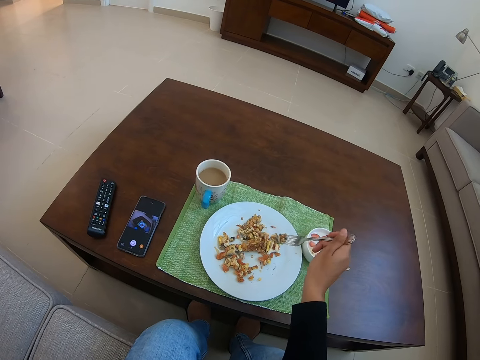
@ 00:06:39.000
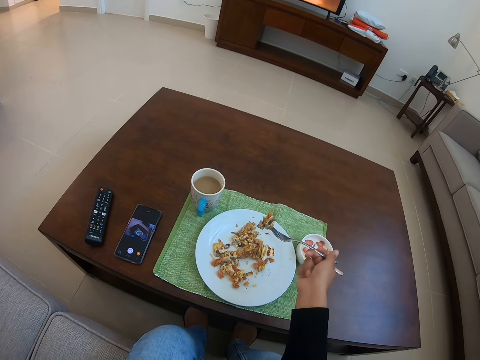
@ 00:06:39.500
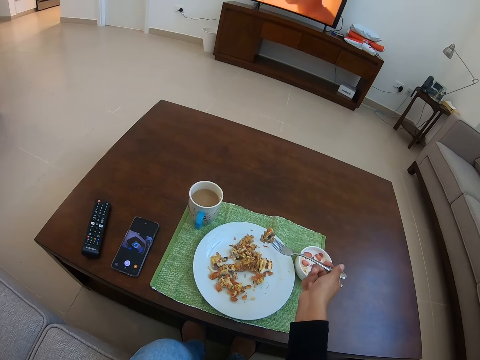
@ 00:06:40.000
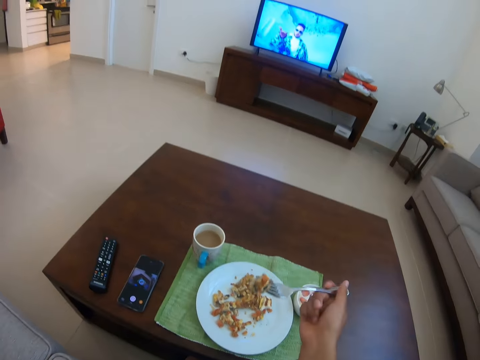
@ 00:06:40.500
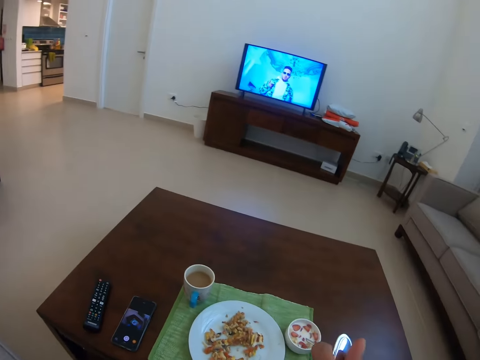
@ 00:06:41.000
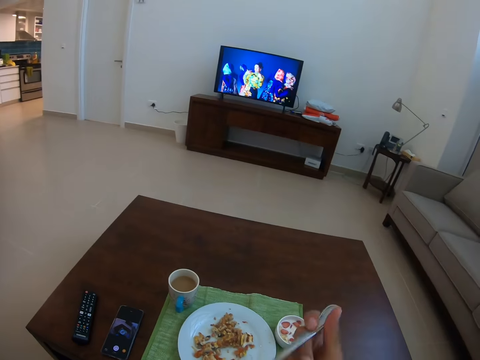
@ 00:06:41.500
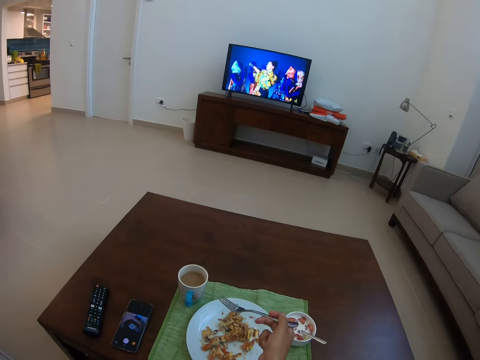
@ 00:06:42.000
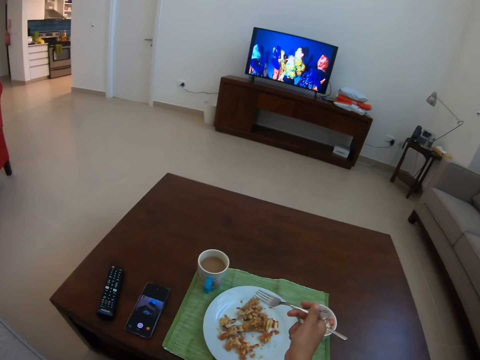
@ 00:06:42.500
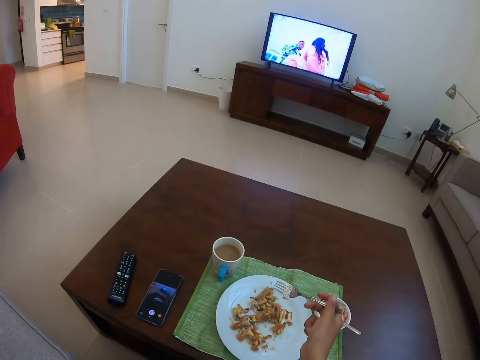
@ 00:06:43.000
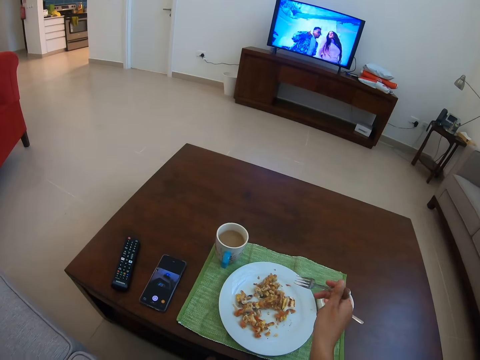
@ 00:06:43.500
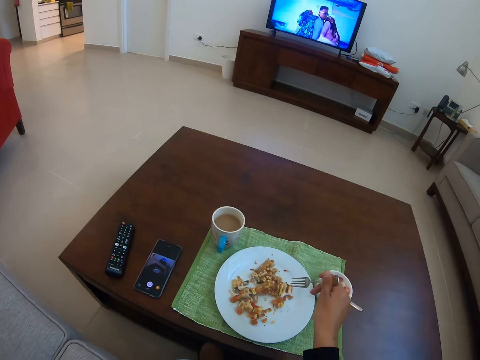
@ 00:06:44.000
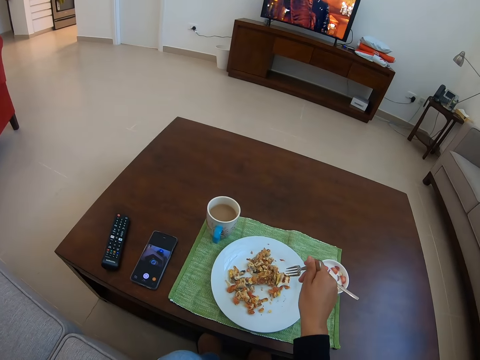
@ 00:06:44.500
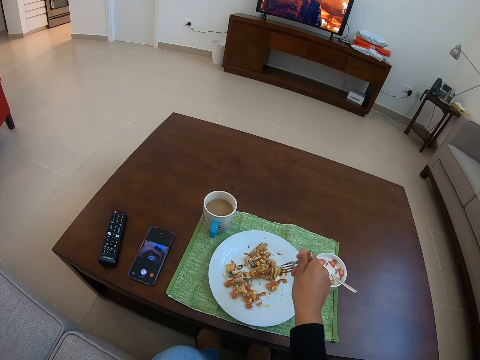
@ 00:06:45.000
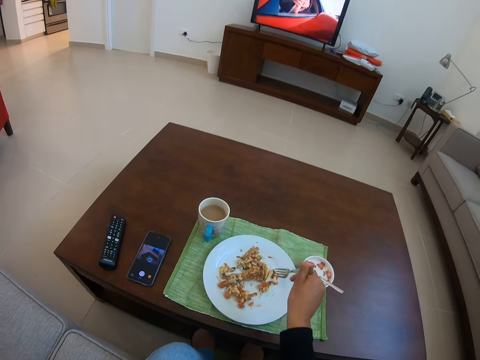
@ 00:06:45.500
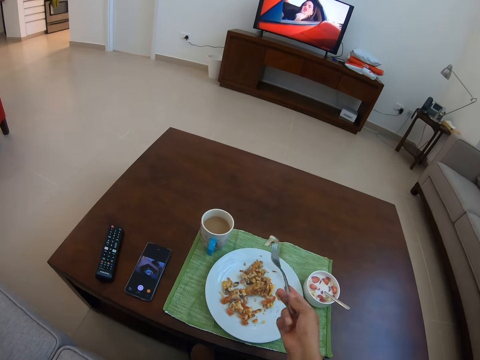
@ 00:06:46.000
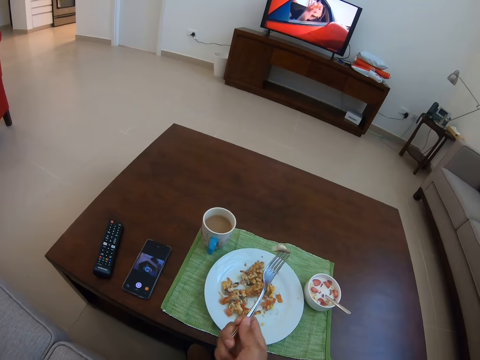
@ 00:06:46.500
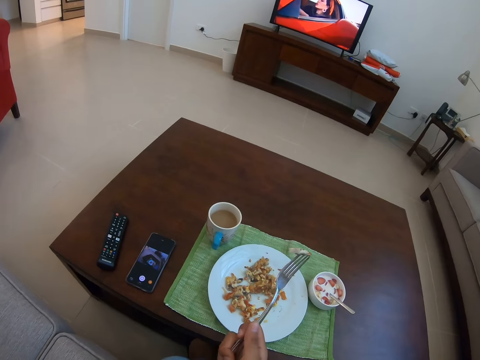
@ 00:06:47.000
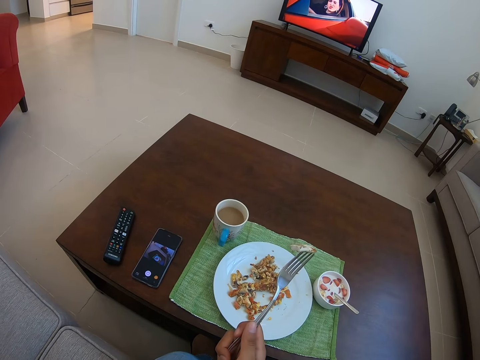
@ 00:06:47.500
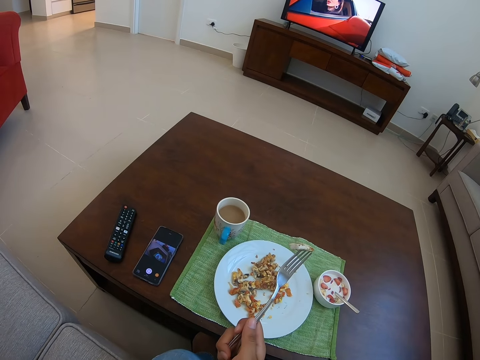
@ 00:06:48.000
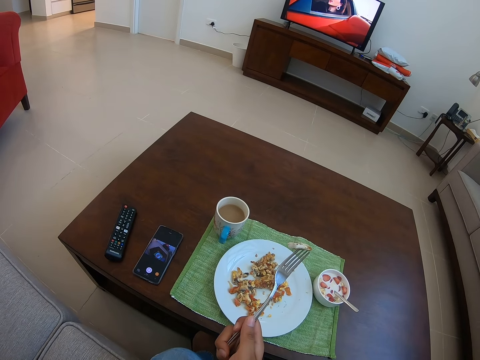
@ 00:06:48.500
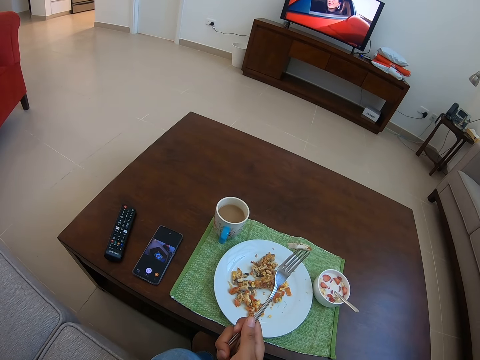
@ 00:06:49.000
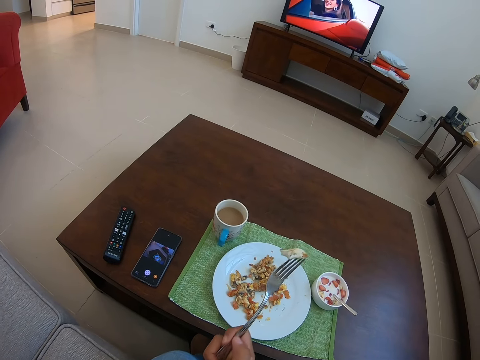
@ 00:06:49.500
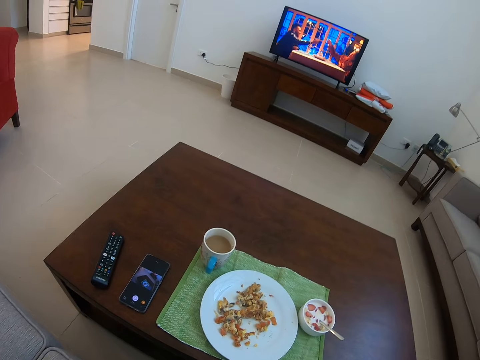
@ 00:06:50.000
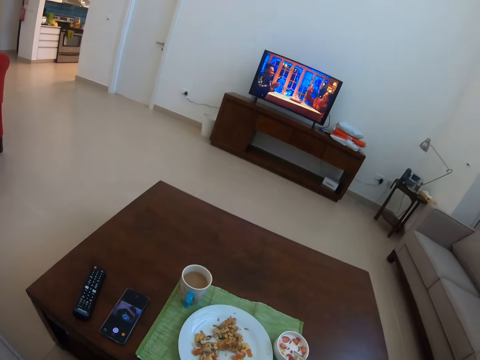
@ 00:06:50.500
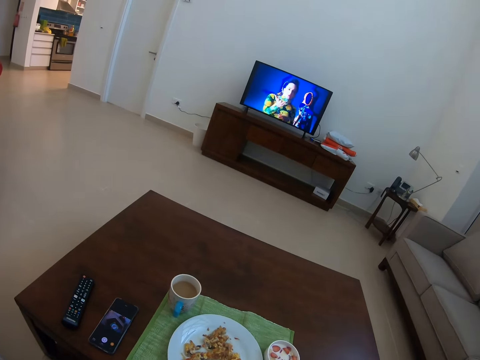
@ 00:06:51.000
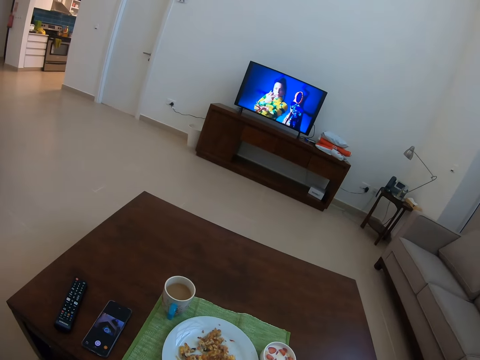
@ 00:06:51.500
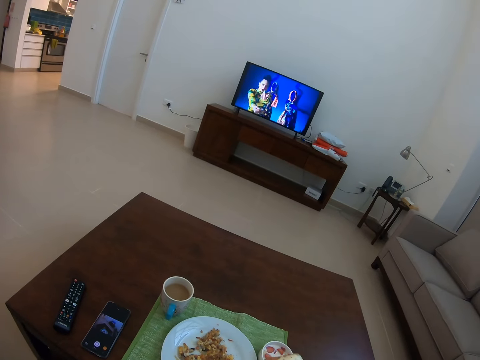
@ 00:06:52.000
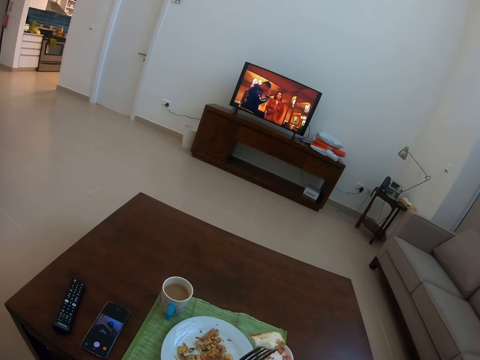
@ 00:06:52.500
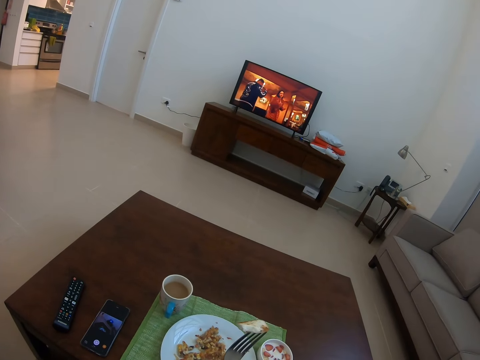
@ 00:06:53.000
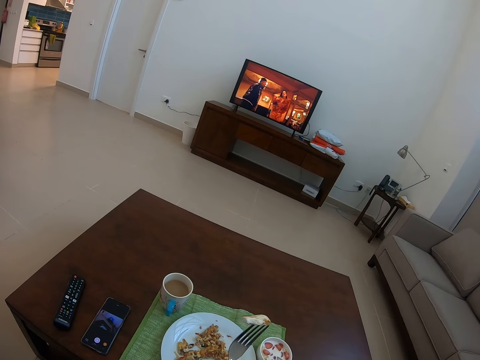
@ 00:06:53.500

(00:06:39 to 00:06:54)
The camera wearer eats food. They pick the food from the plate with a fork. They eat the food.

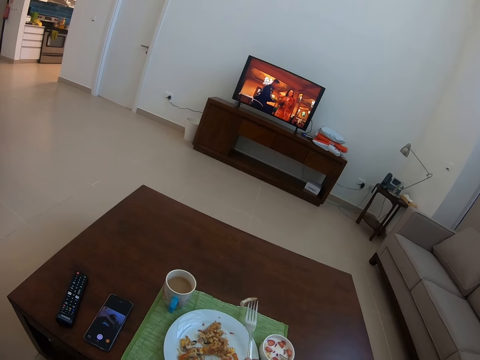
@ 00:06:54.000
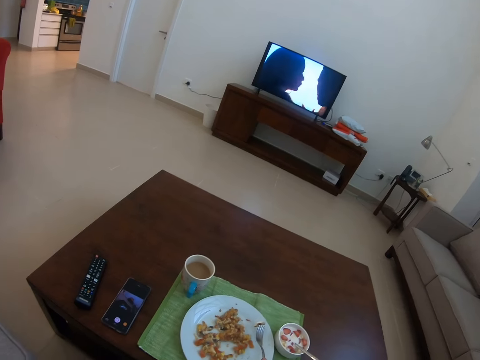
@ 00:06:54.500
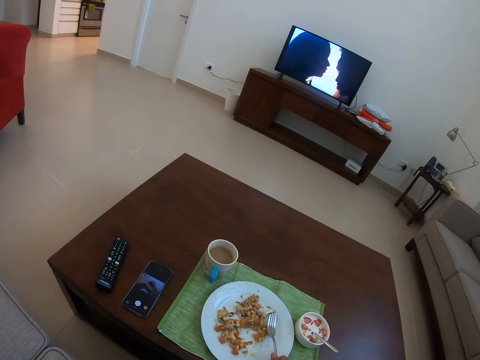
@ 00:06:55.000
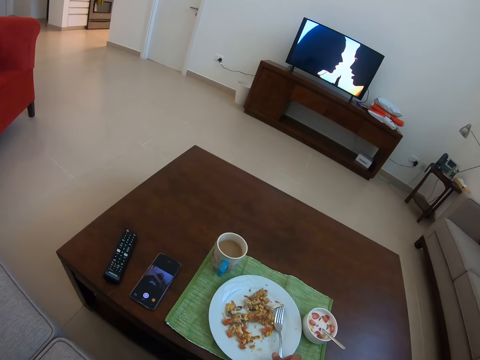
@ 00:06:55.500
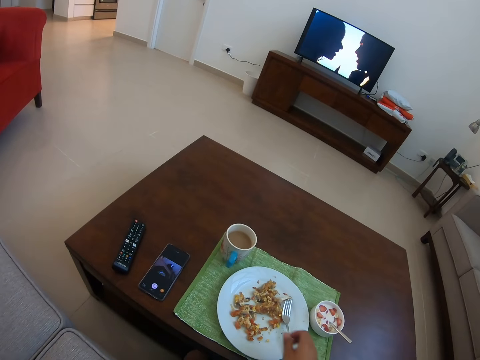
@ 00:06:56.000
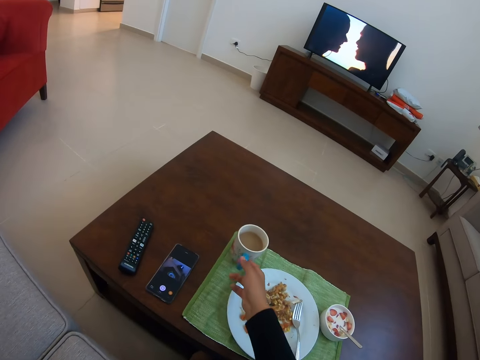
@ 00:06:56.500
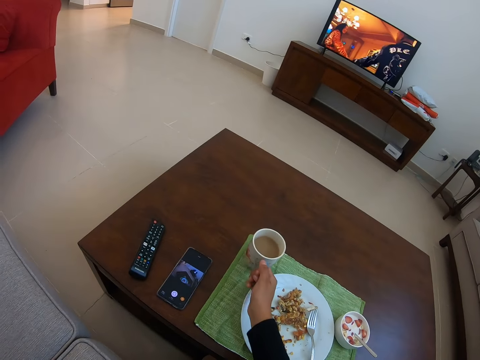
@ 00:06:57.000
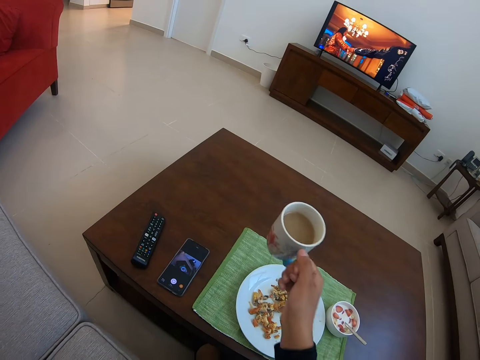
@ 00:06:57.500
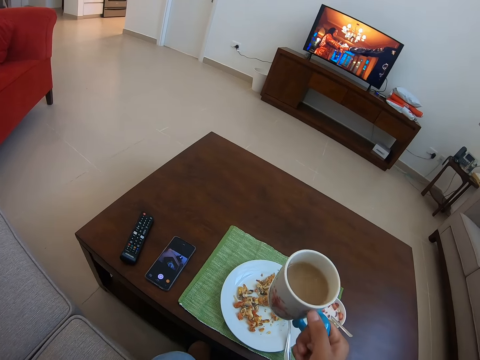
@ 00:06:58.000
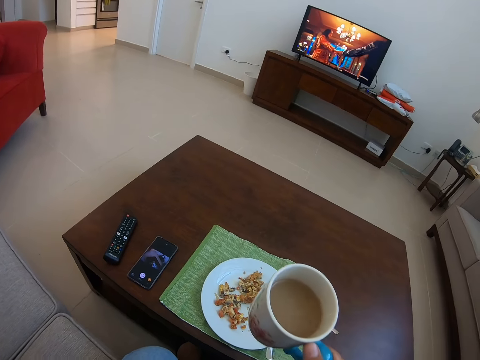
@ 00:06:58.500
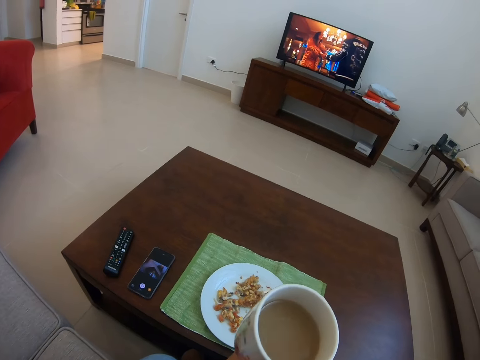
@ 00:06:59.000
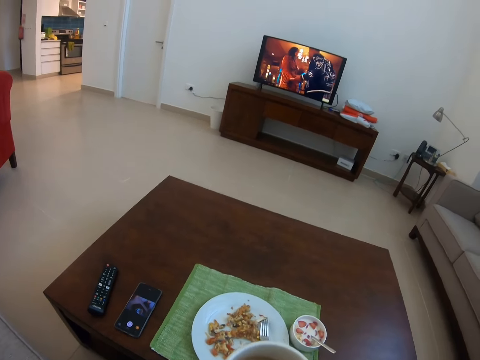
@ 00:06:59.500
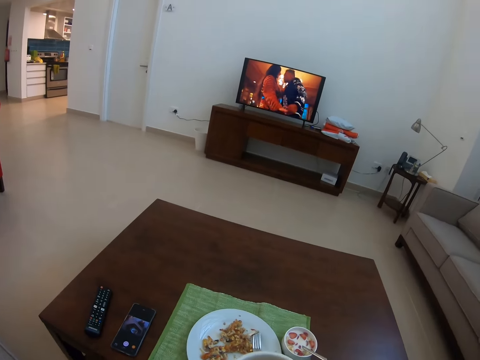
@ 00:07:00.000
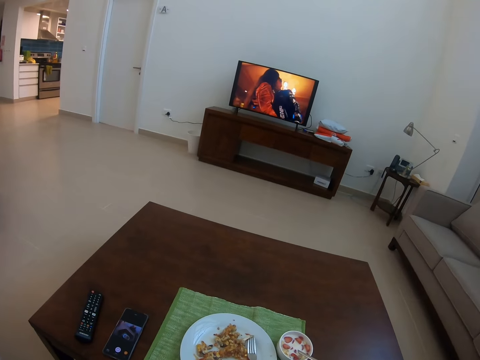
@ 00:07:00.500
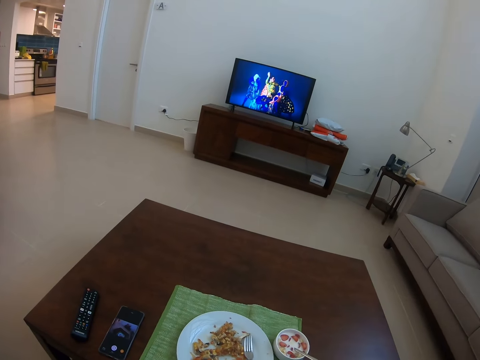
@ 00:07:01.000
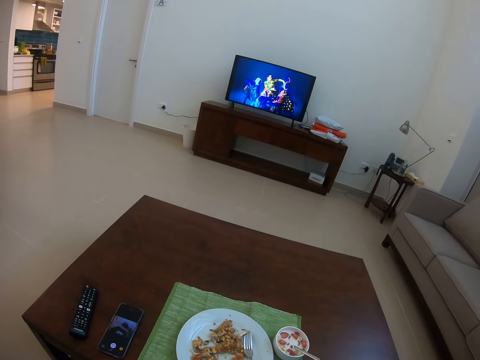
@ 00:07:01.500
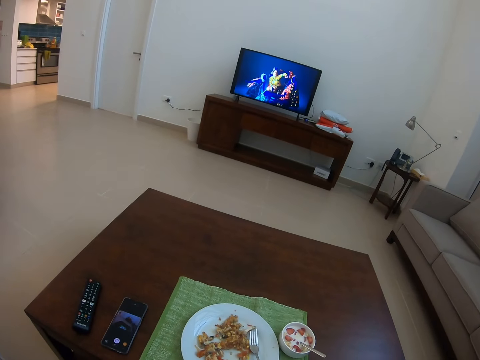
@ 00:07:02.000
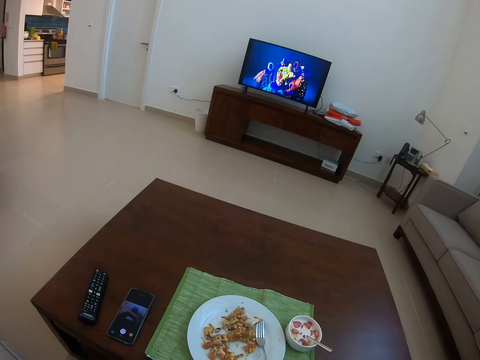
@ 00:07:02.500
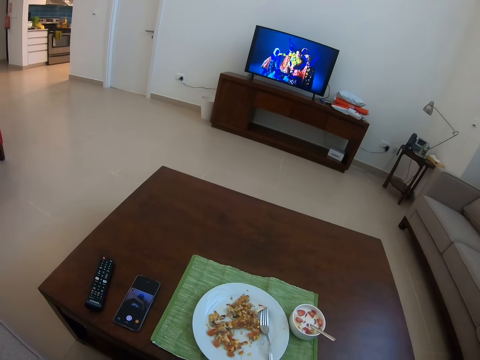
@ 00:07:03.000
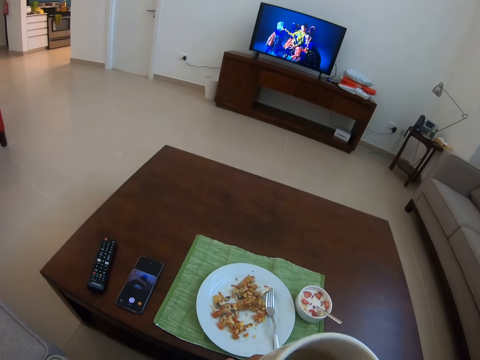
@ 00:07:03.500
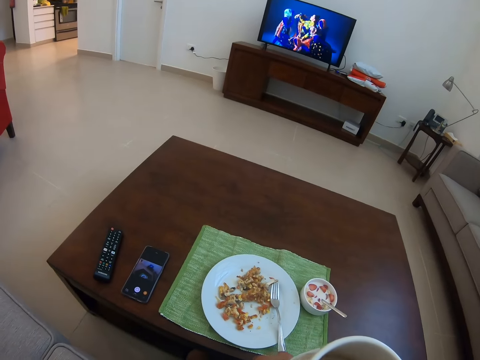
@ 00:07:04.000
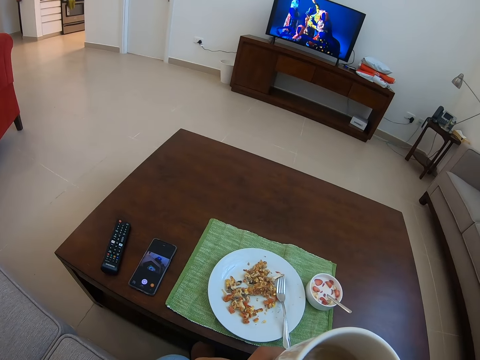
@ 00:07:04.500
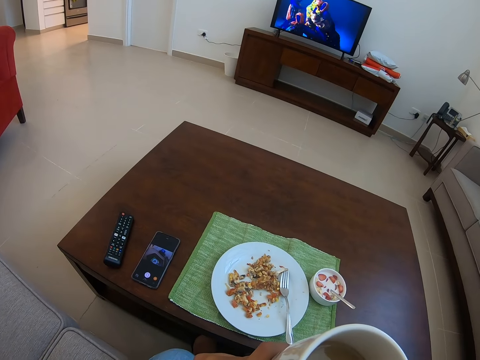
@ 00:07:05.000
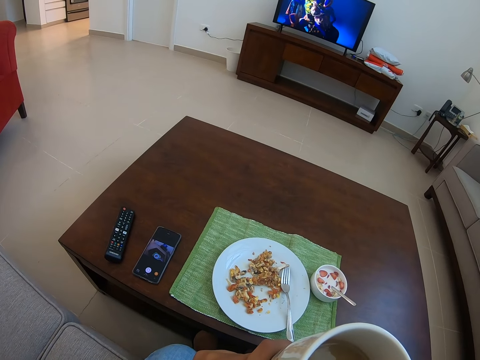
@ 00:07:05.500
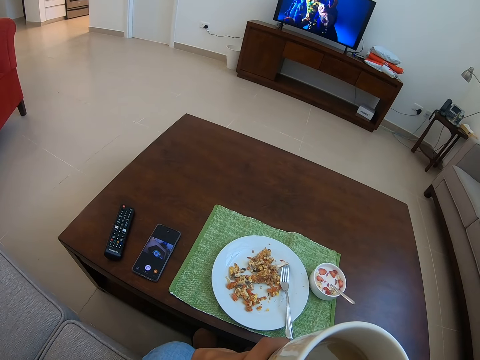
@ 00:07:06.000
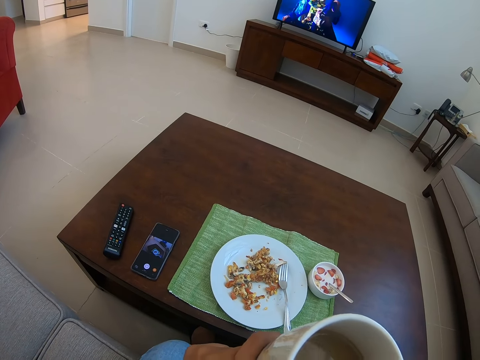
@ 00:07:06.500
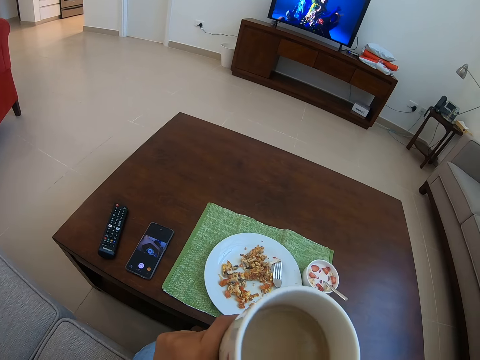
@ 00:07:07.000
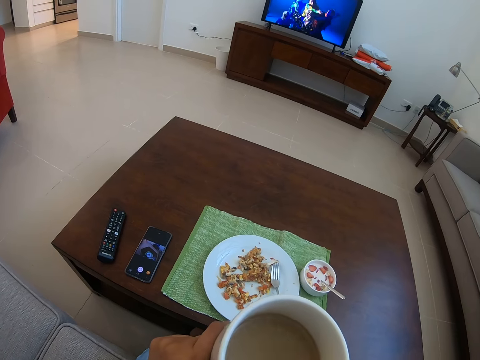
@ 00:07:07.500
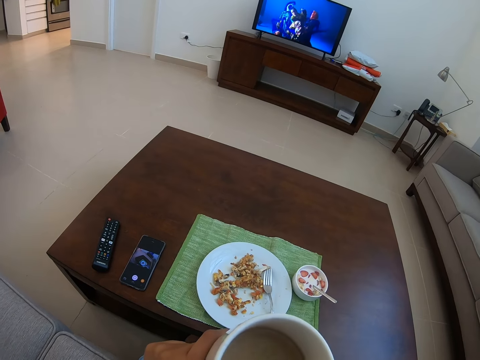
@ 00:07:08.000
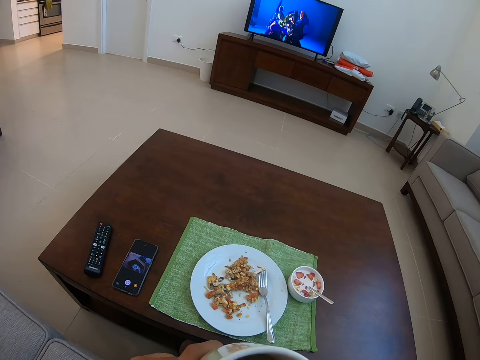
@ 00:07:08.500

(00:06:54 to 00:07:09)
The camera wearer picks something with a fork. They pick up a cup of tea. They drink the tea. They drink the tea.
